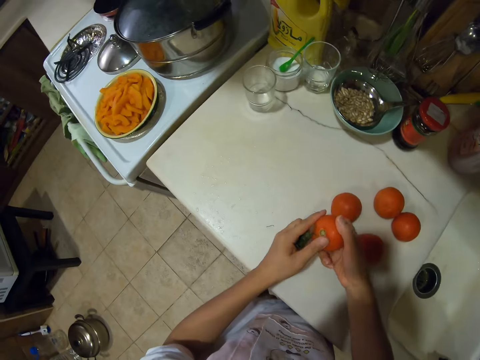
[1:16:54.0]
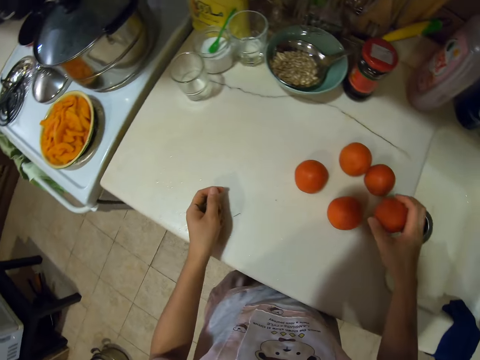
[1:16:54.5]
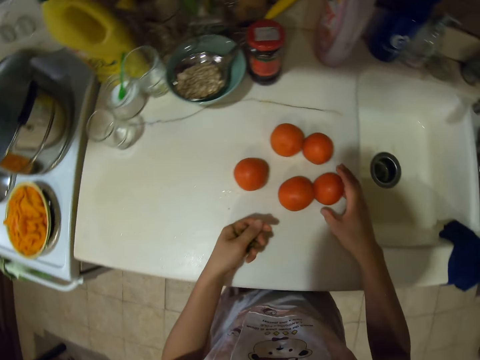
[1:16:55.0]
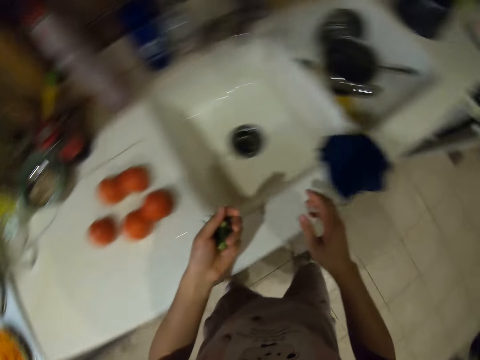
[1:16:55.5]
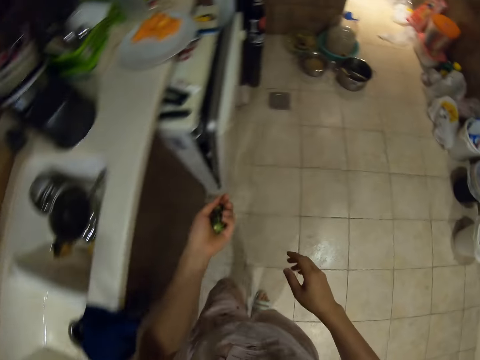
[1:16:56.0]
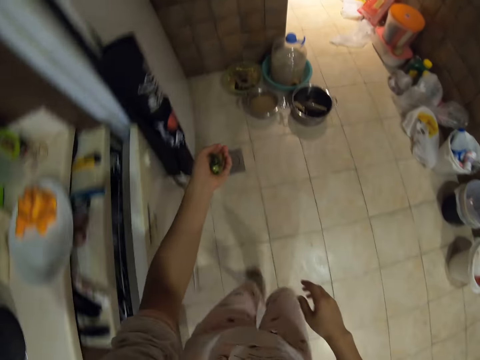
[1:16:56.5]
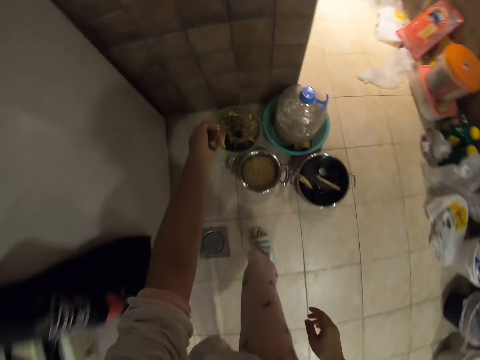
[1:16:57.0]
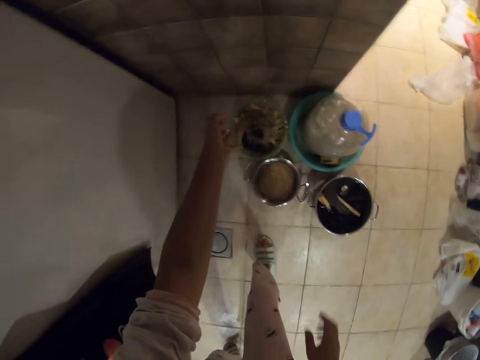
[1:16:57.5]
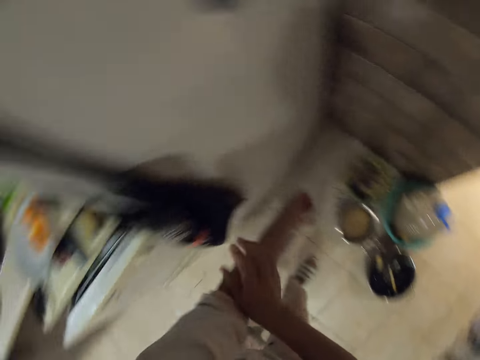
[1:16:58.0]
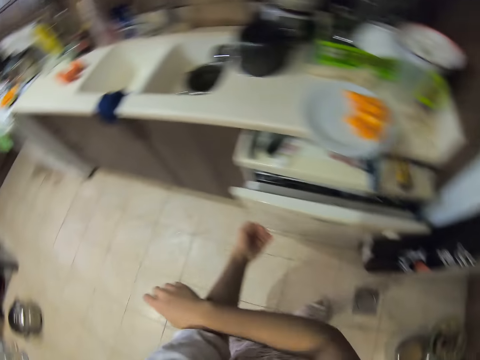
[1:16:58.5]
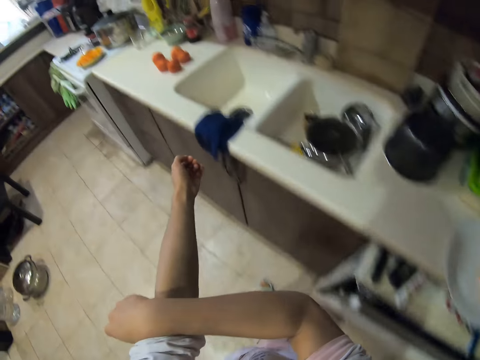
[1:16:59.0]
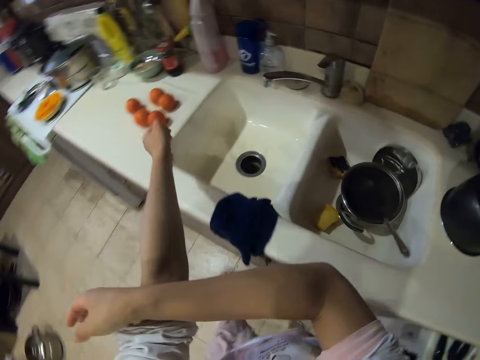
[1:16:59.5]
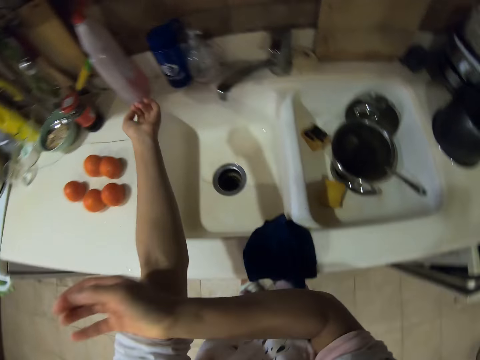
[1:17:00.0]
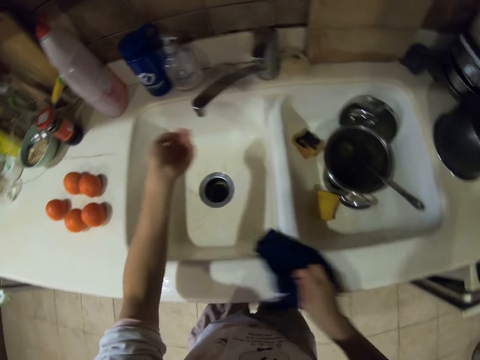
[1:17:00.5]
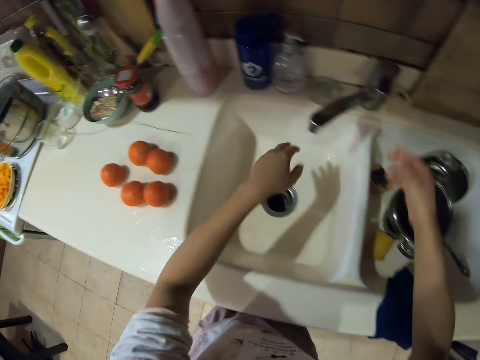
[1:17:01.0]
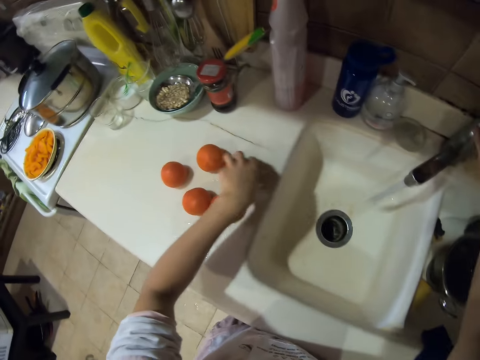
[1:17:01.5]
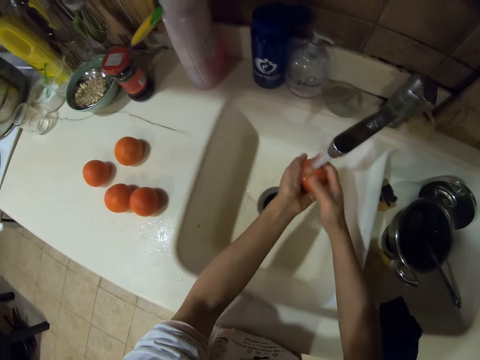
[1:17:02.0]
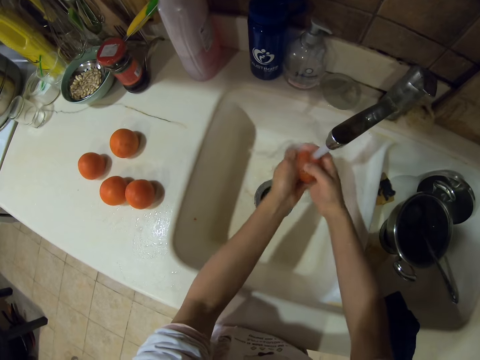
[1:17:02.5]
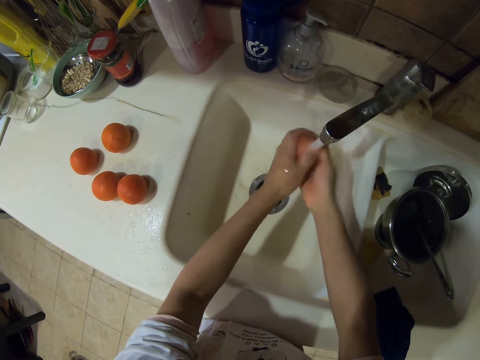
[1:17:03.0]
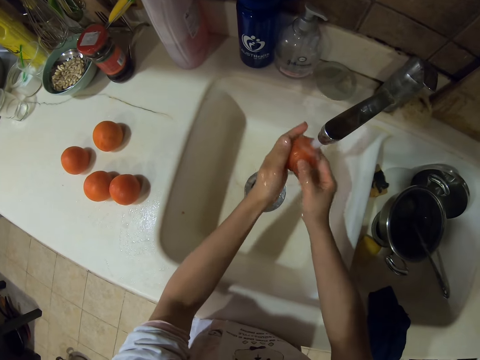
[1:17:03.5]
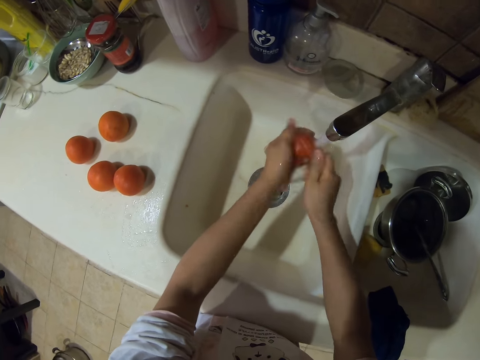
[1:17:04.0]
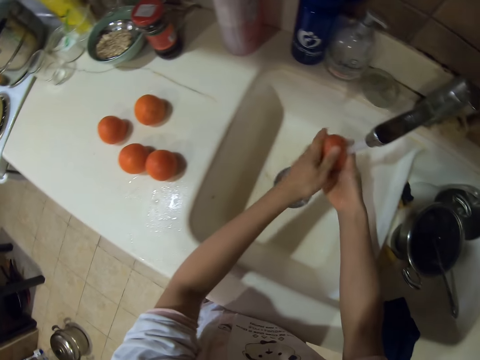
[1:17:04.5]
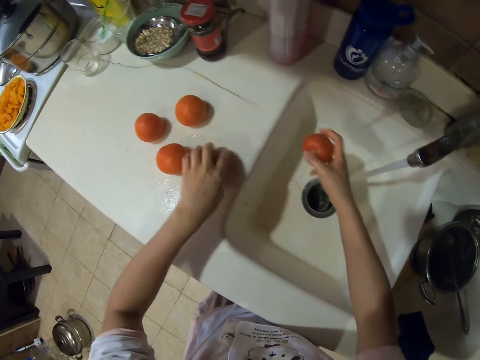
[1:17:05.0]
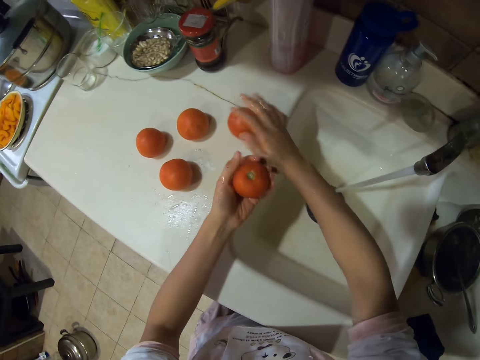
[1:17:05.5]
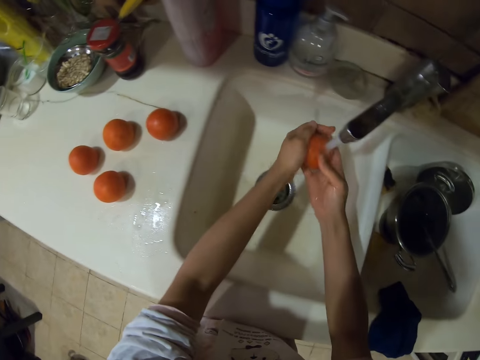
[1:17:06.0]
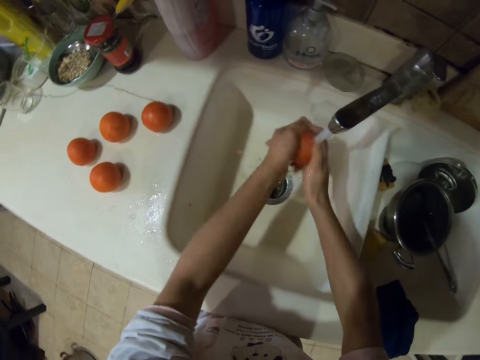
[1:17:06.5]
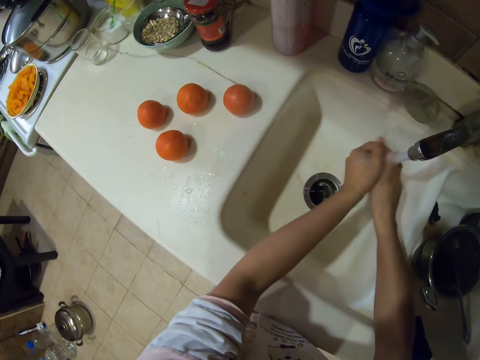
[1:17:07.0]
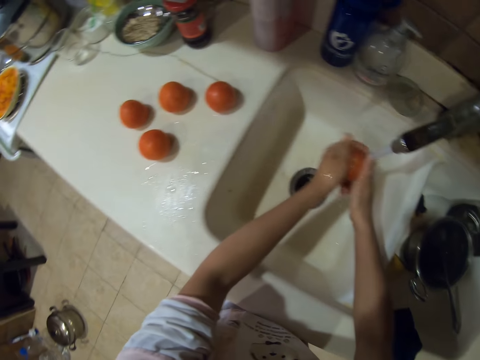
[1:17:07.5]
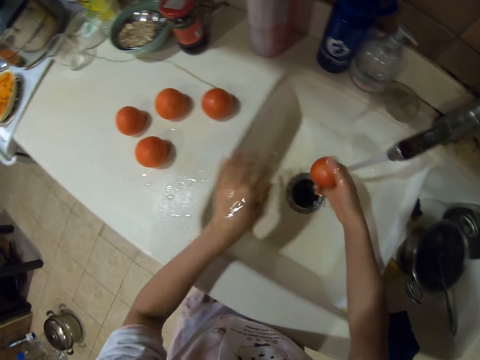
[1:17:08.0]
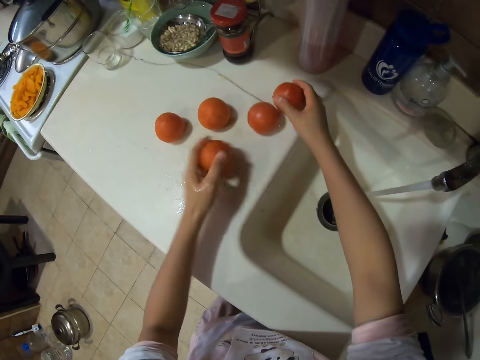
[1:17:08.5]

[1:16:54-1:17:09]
The camera wearer walks and disposes the stalks in the dustbin. They pull a cloth, walk and move a towel. They open the water tap and wash the tomatoes.

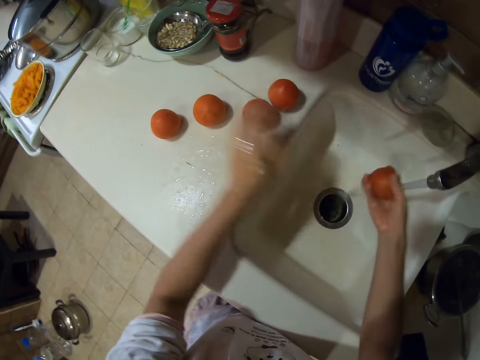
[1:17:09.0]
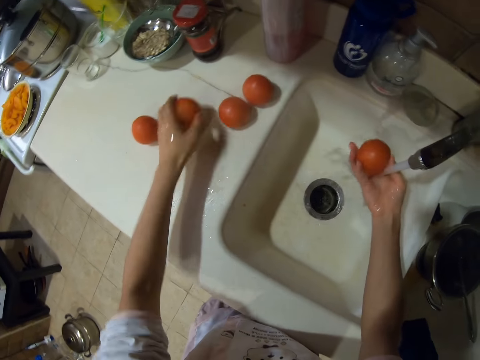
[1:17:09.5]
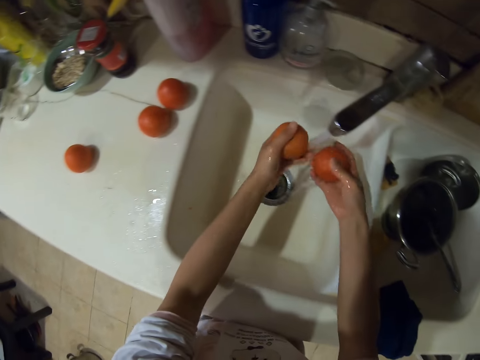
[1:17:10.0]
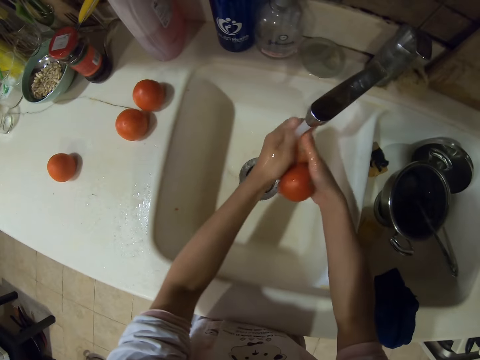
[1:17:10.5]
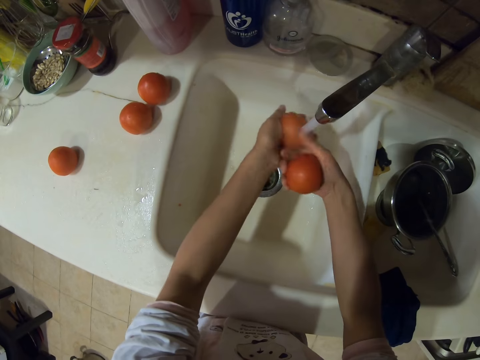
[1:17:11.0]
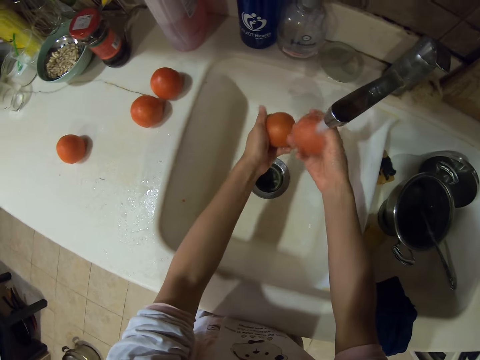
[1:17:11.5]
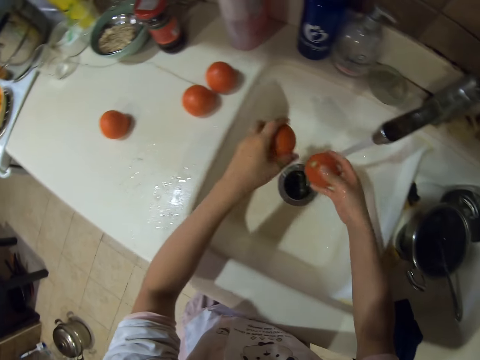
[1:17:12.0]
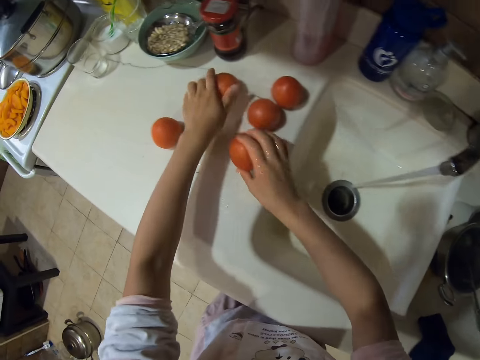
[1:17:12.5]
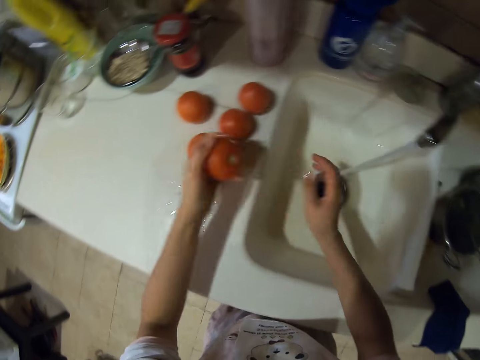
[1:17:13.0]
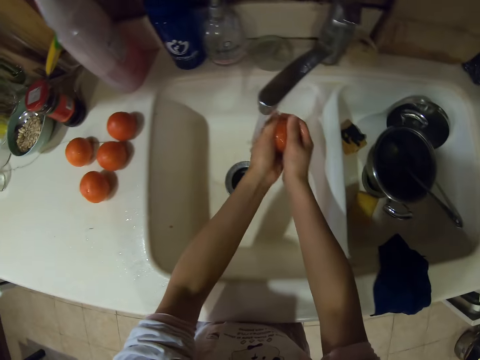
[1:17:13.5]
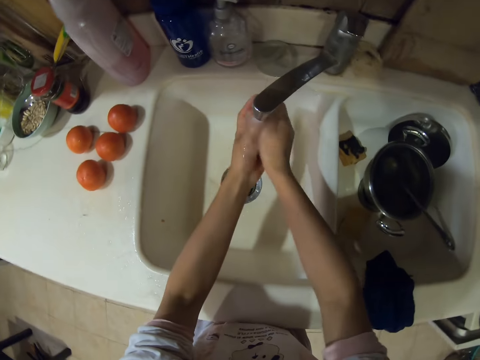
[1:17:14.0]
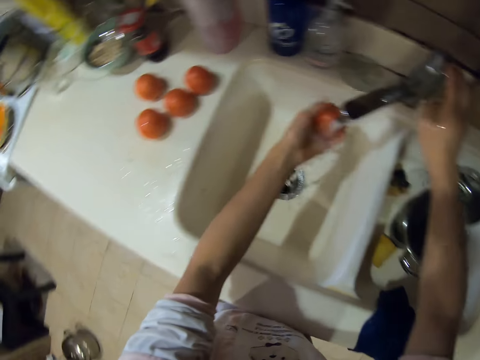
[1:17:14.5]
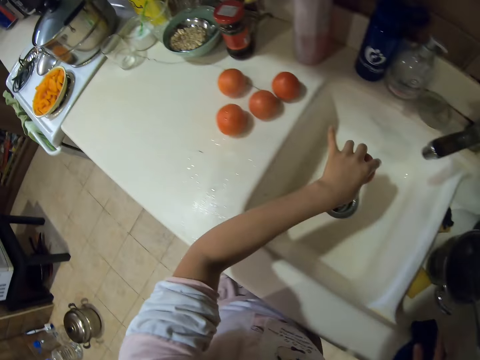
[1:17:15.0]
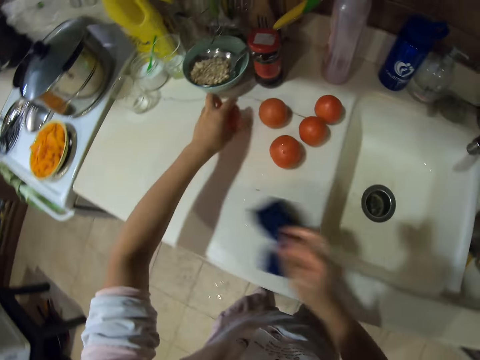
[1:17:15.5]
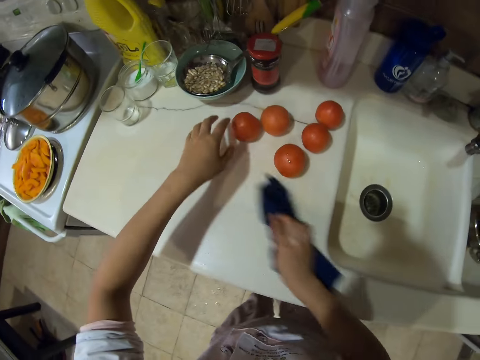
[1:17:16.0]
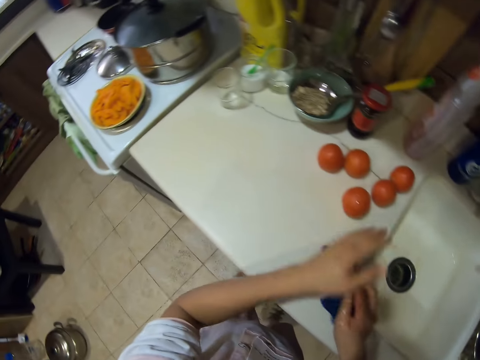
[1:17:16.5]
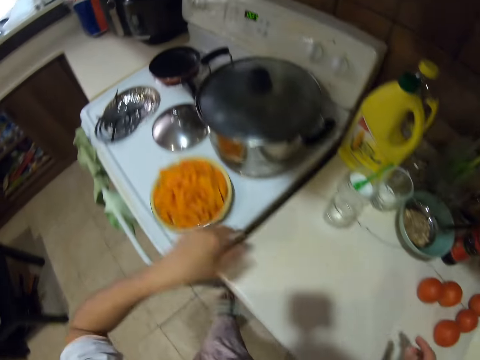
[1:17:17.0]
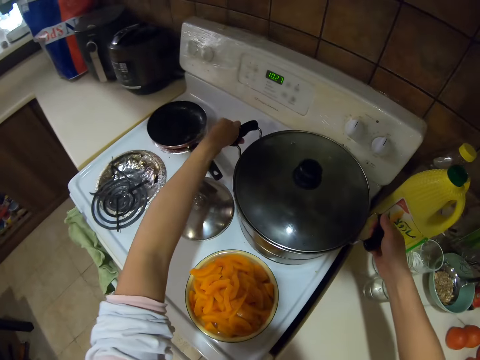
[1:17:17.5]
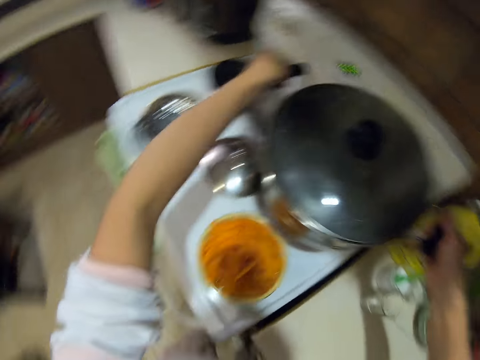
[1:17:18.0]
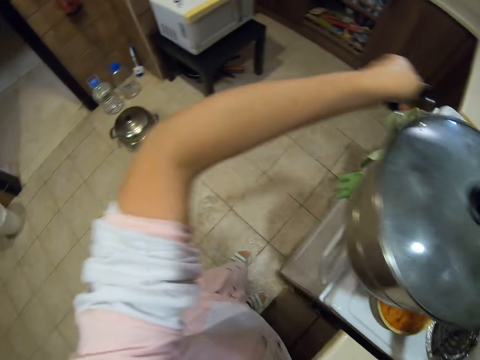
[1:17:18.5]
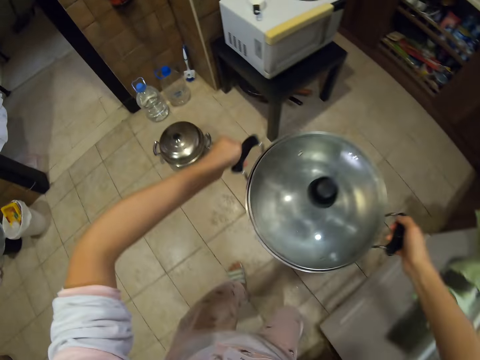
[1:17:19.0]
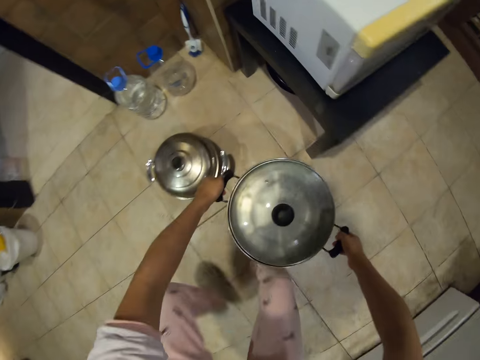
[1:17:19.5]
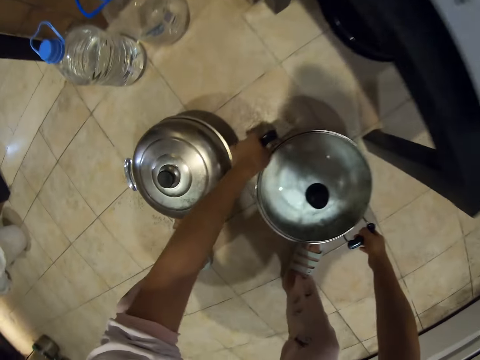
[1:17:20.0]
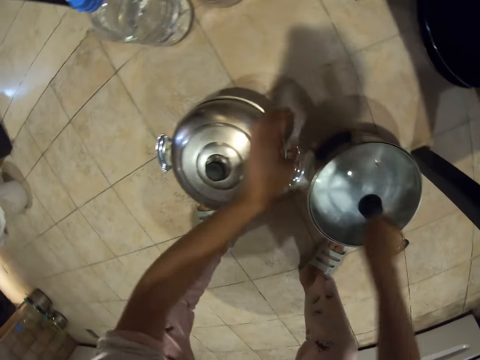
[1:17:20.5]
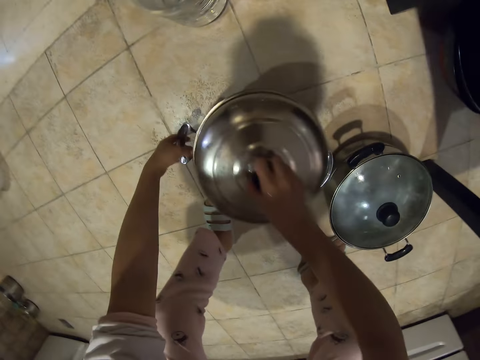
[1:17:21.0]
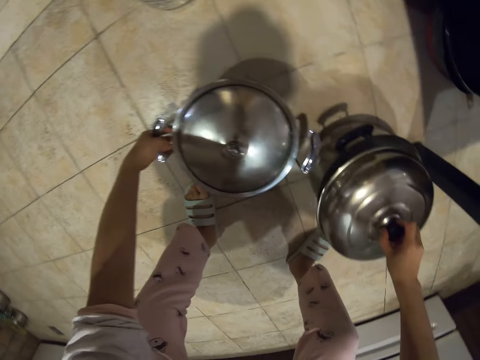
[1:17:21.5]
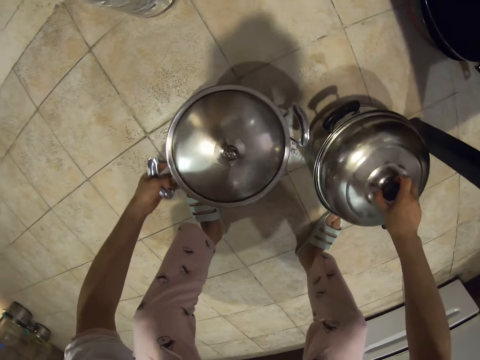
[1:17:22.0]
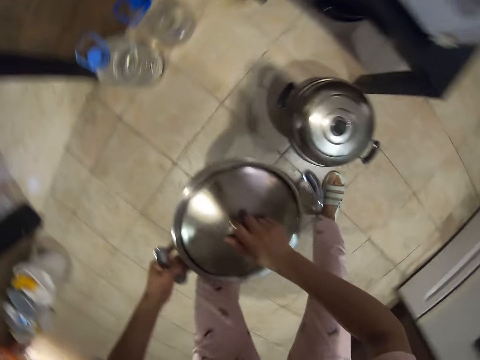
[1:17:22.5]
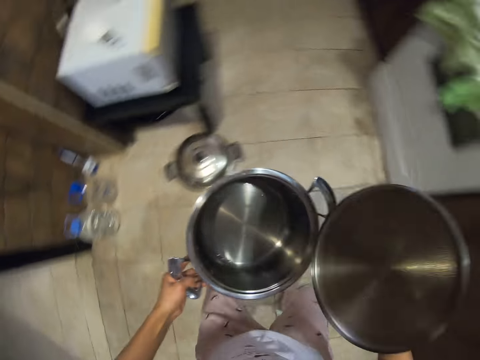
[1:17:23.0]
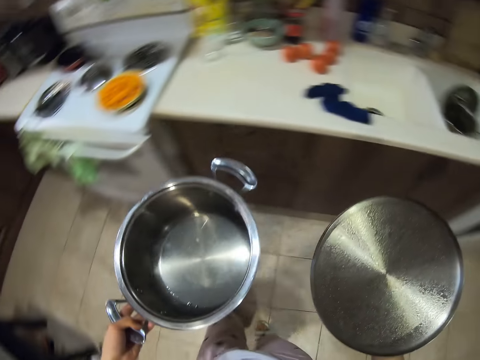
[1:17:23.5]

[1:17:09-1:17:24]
The camera wearer closes the water tap and takes the towel. They wipe the kitchen counter with the towel. They pick up a pot from the cooker and place the pot on the floor. They open the cooking pot and put the lid on the other cooking pot. They pick up a pot from the floor and remove the lid from the pot.
